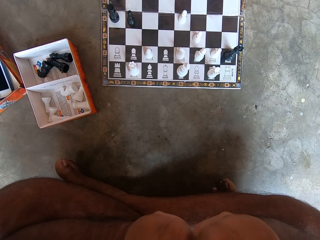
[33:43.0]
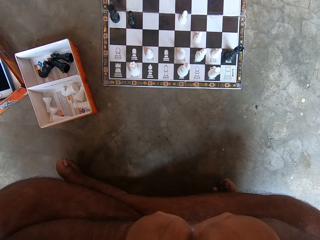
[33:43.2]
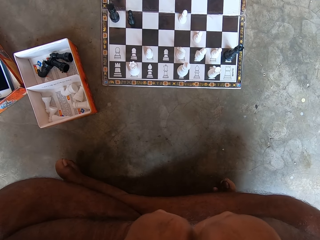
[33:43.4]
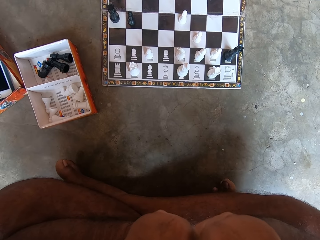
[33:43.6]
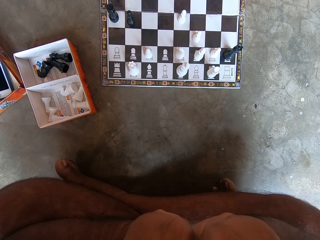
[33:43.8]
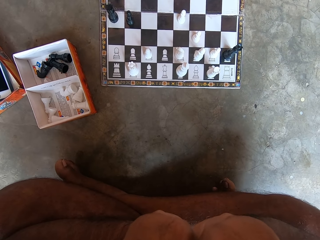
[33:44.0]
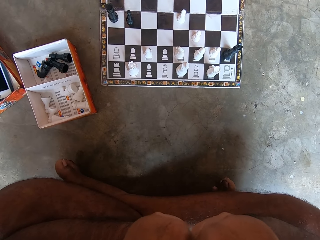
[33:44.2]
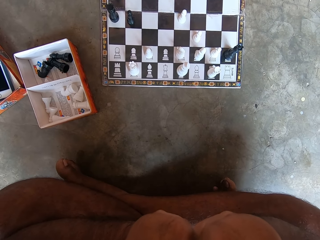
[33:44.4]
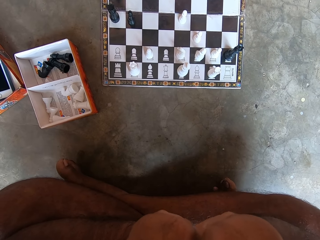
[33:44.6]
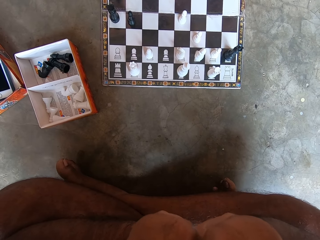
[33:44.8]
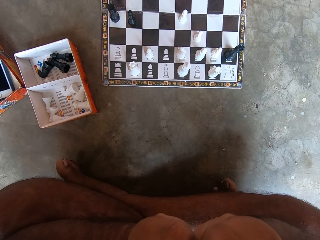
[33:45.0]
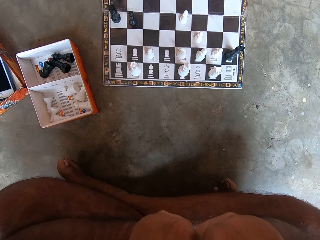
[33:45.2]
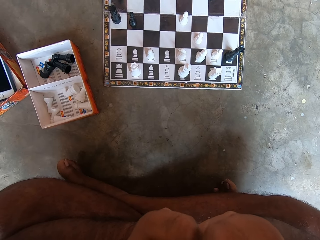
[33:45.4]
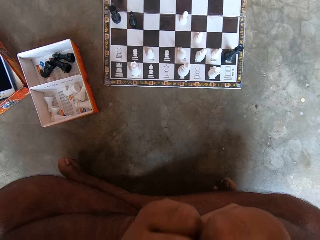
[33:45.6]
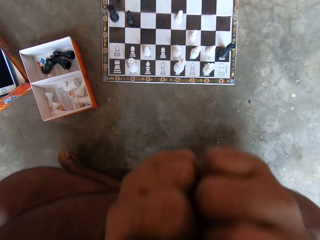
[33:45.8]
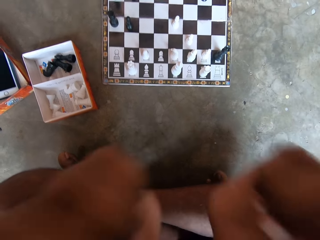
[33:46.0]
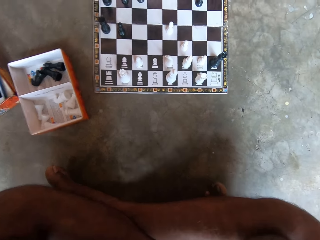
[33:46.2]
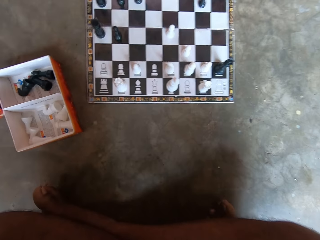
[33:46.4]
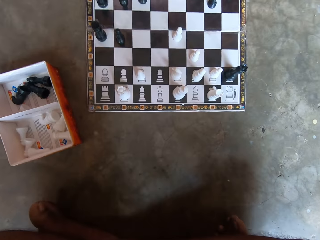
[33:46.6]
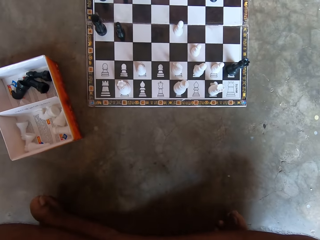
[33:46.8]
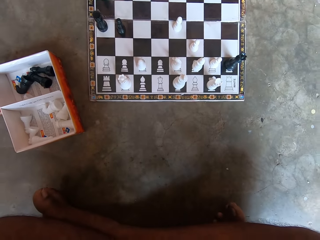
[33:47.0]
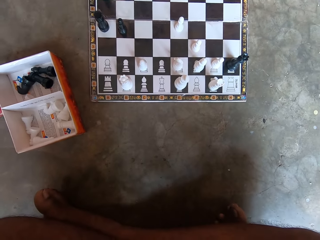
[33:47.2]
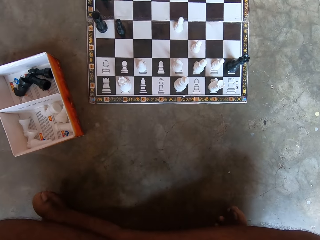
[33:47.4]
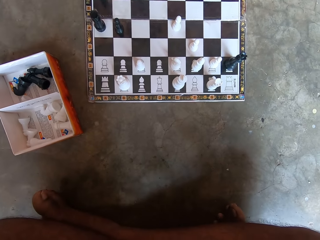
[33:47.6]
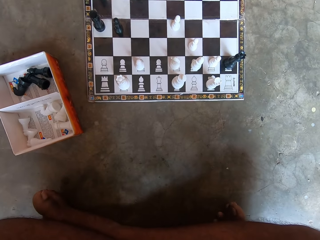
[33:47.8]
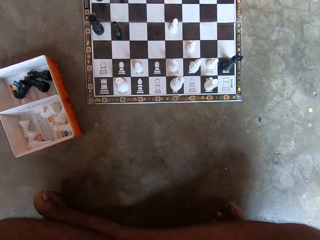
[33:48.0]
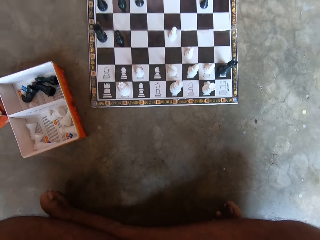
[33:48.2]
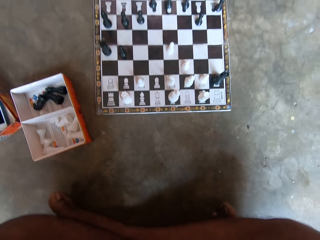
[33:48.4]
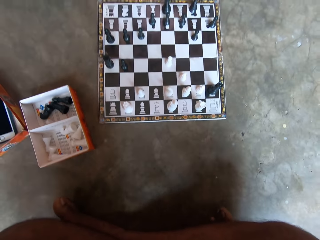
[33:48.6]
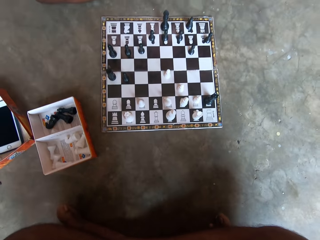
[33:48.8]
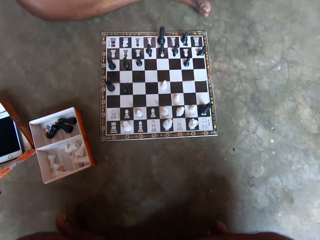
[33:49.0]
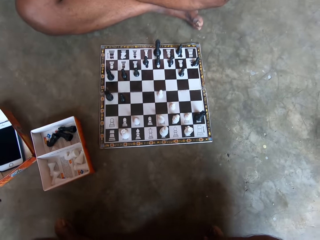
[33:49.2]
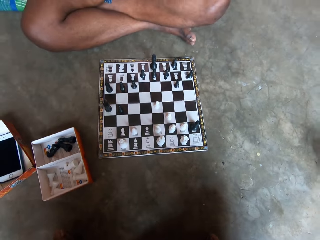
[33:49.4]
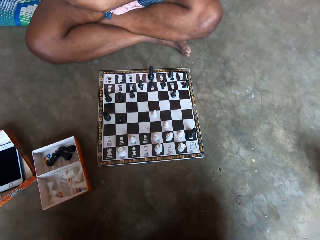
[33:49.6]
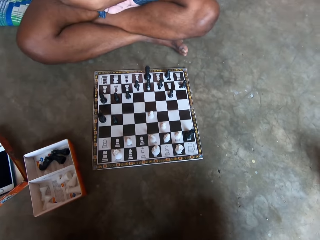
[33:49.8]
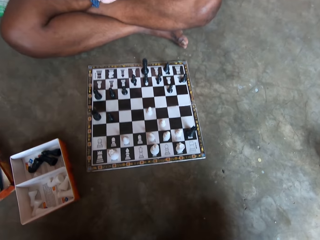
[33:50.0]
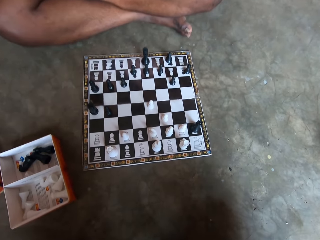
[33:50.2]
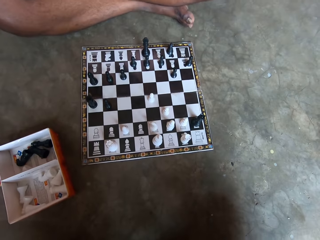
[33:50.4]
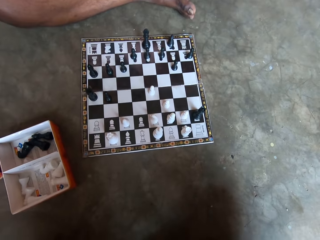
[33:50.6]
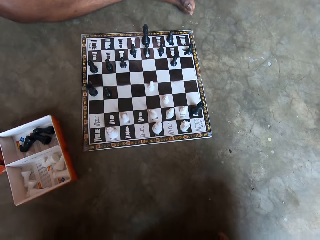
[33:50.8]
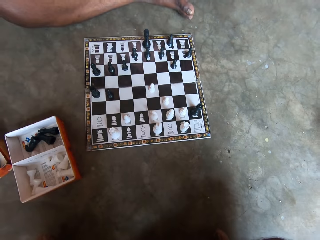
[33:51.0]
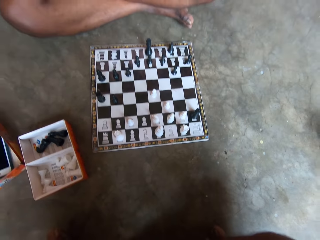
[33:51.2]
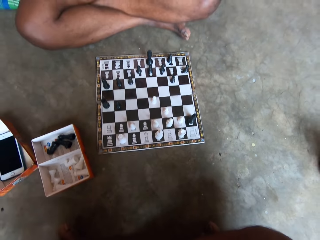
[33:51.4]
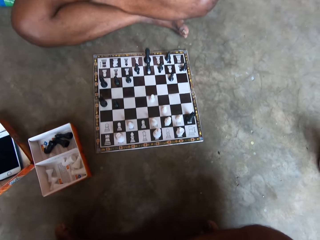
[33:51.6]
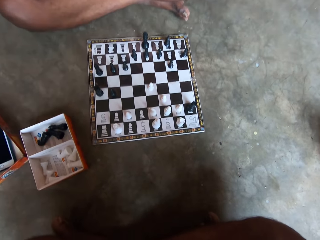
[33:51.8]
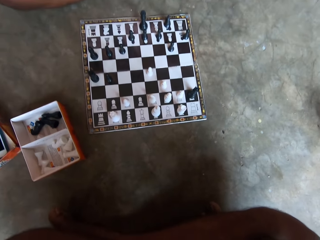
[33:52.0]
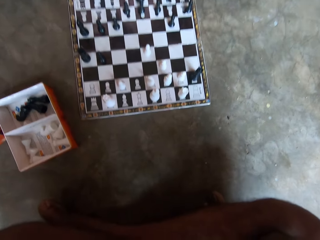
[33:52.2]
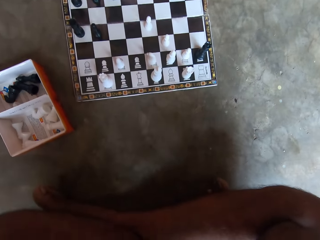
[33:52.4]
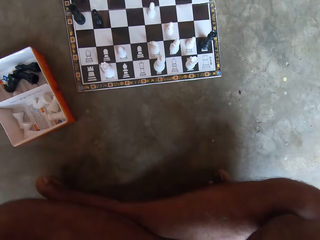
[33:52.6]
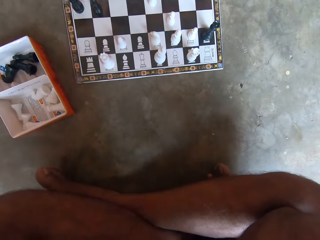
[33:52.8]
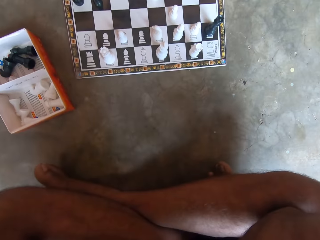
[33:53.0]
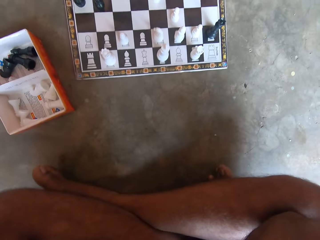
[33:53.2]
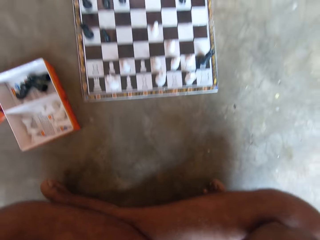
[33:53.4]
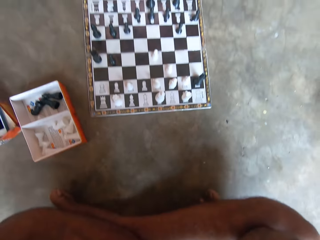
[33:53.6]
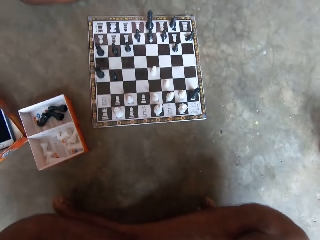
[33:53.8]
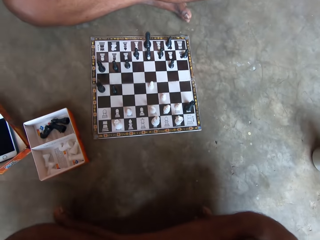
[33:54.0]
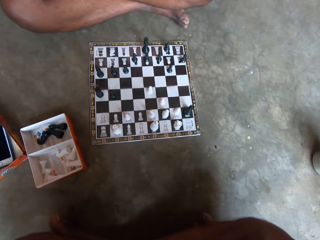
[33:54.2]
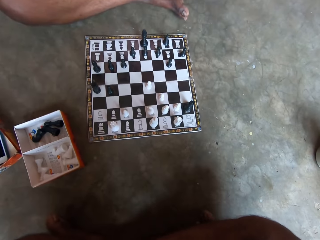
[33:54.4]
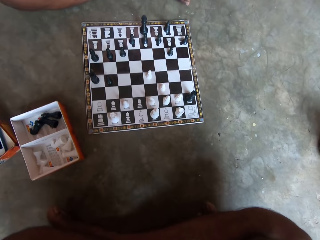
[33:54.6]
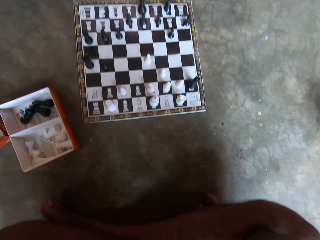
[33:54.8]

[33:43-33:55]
The camera wearer fixes something. He raises his hands. He looks at the draft game board.

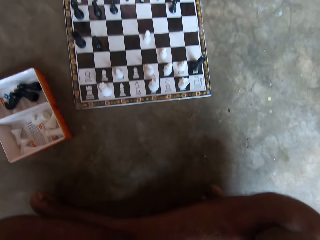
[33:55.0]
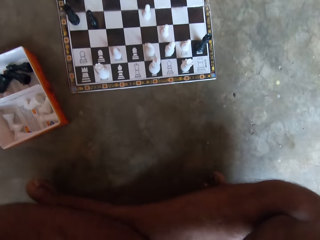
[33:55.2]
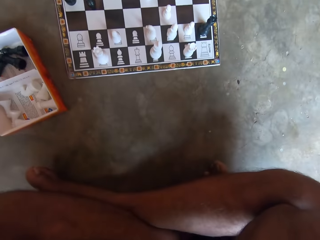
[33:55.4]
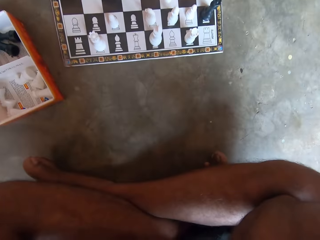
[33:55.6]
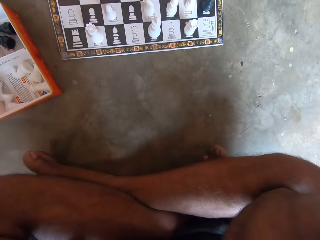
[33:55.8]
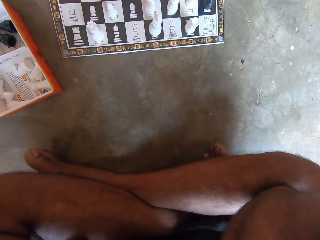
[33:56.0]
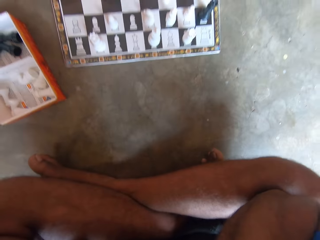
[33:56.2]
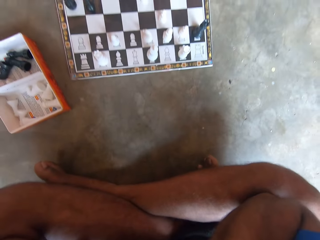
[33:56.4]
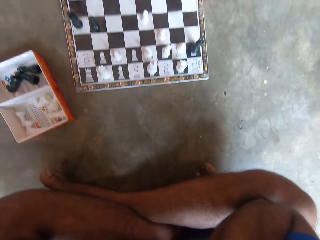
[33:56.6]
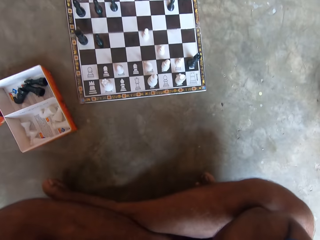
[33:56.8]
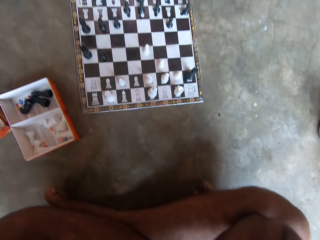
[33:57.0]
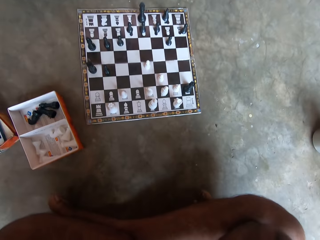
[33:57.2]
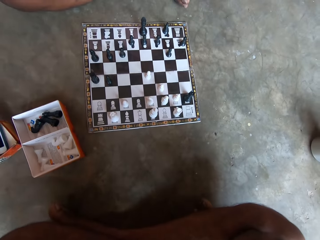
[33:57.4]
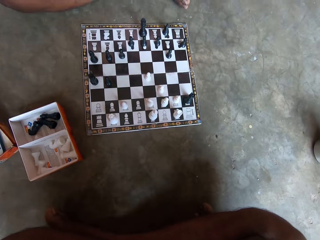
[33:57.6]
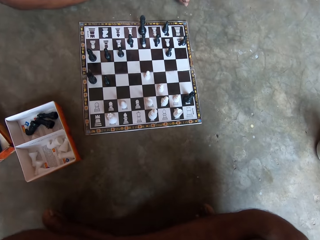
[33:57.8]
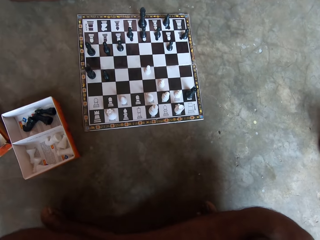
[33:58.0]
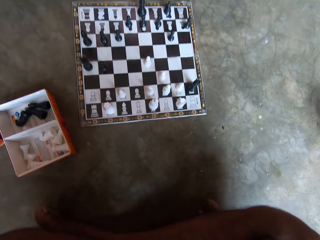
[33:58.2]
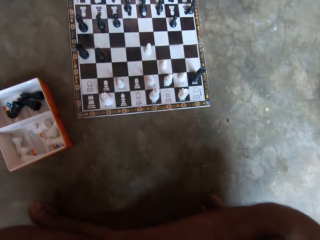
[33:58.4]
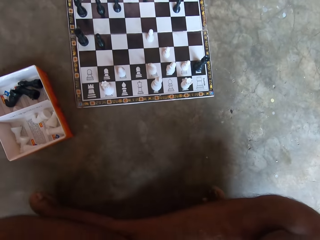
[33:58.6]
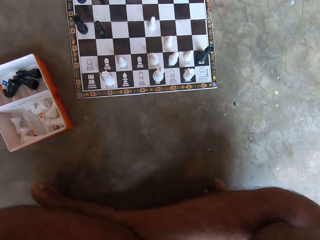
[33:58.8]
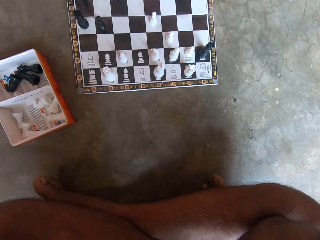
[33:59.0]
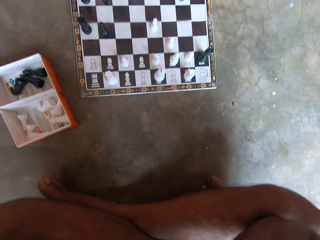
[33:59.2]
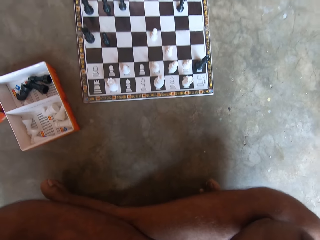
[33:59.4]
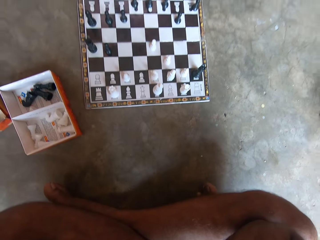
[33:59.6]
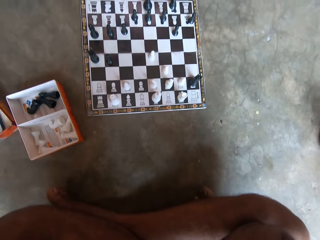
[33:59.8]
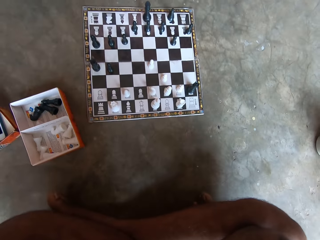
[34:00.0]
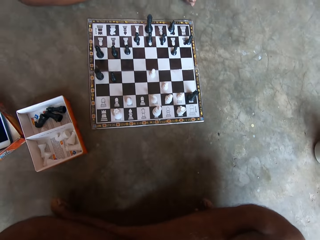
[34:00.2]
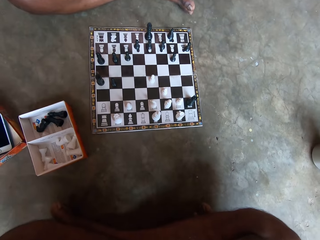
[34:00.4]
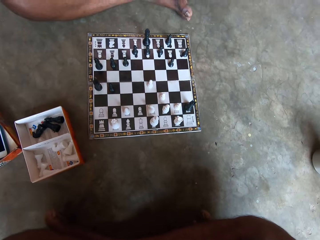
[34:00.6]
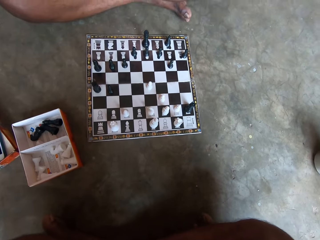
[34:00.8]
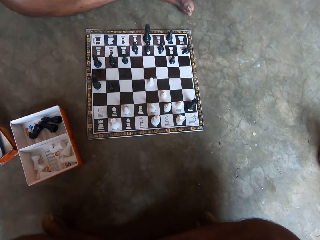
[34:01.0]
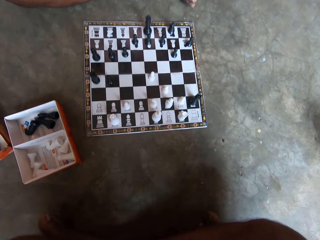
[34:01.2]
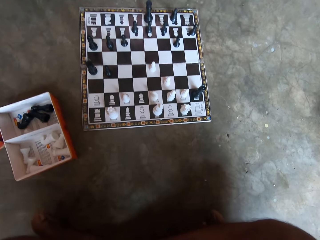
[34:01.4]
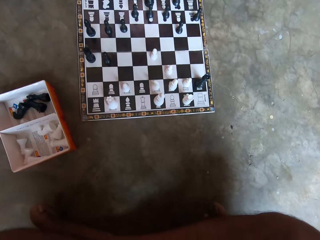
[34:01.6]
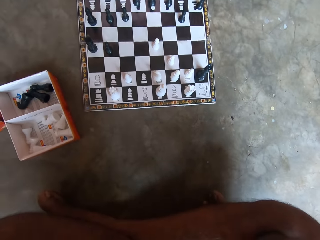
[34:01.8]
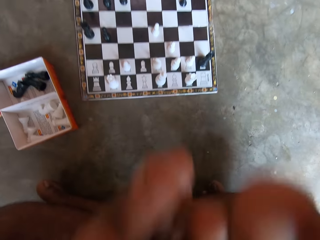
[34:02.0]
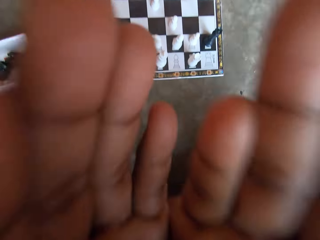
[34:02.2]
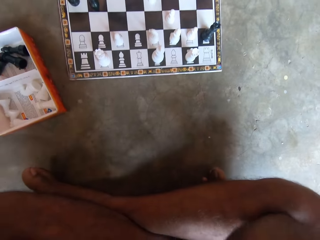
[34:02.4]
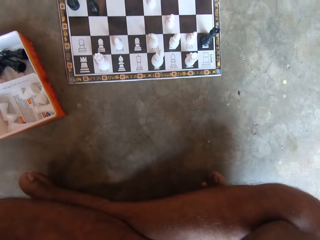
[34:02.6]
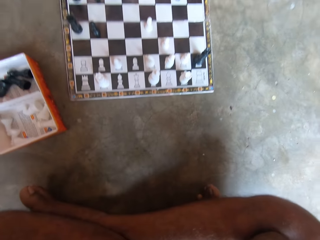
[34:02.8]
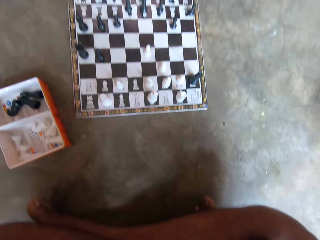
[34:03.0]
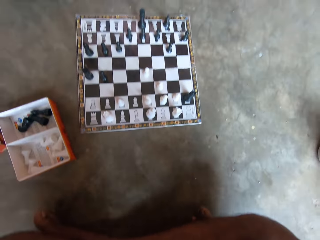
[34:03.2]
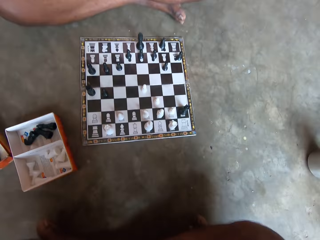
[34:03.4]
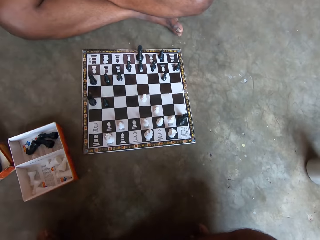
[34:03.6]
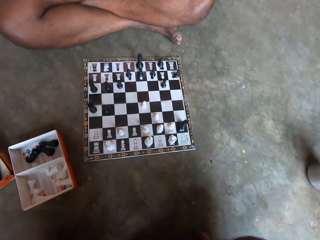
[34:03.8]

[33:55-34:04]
The camera wearer touches something. He raises his hands.
